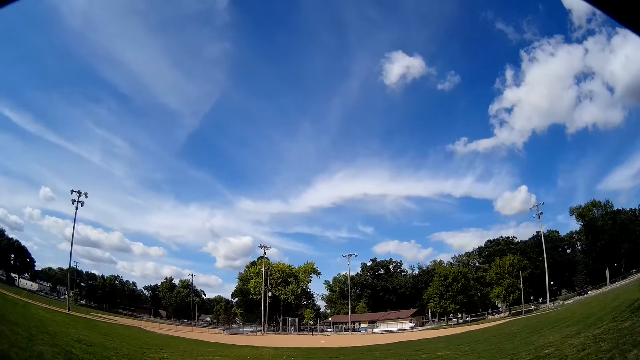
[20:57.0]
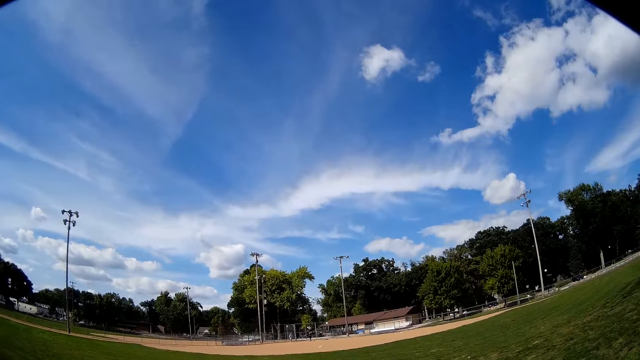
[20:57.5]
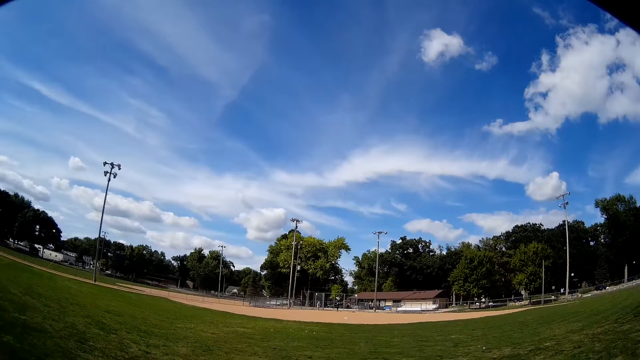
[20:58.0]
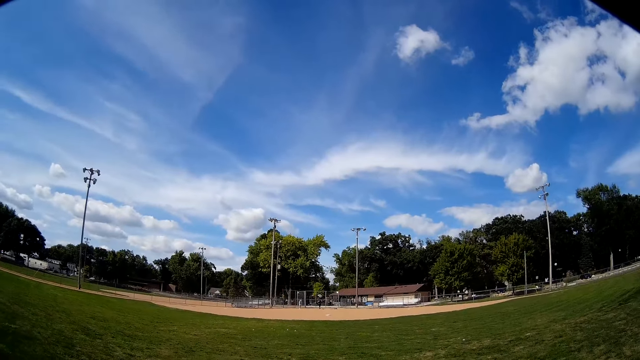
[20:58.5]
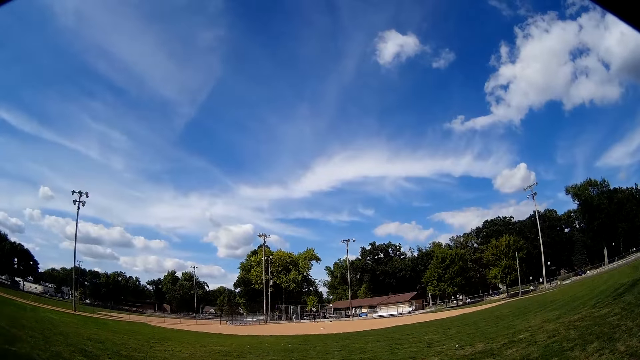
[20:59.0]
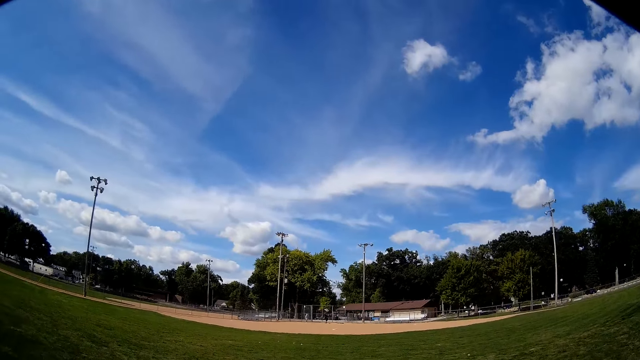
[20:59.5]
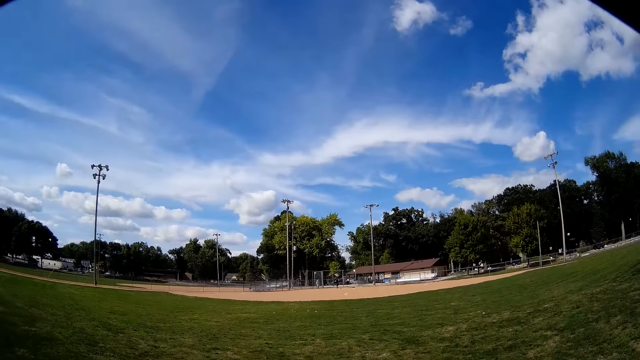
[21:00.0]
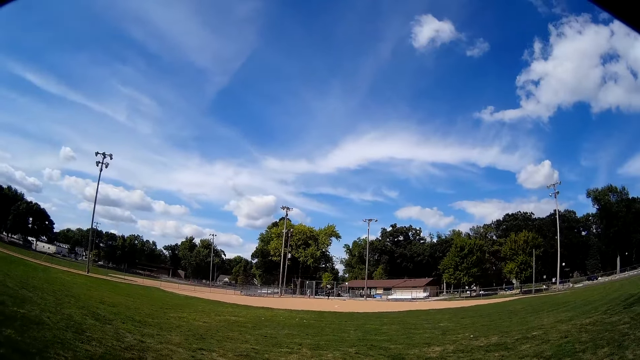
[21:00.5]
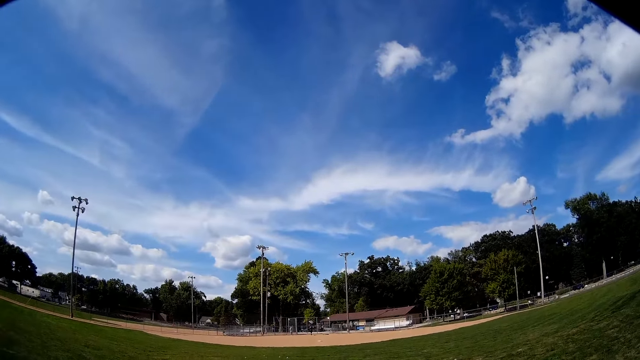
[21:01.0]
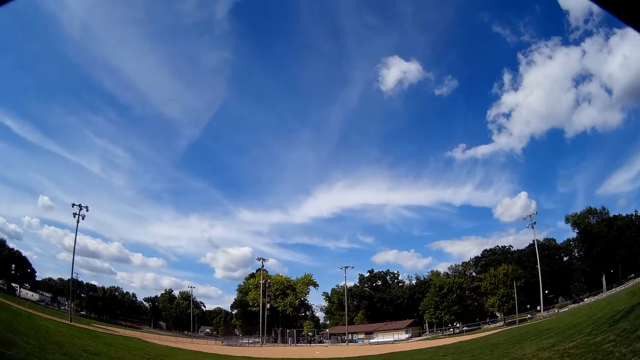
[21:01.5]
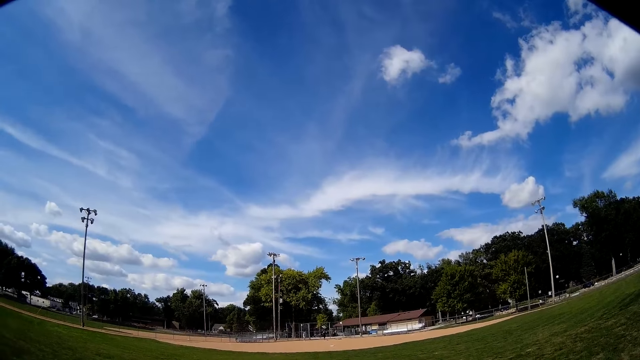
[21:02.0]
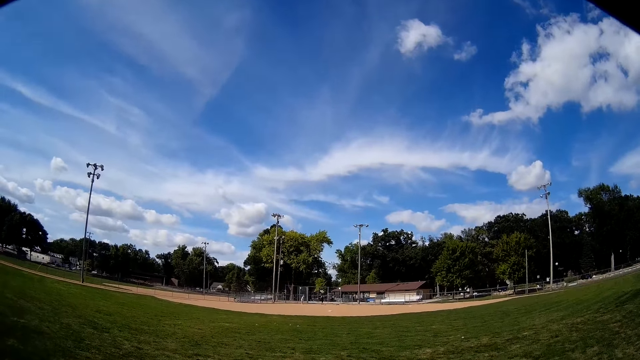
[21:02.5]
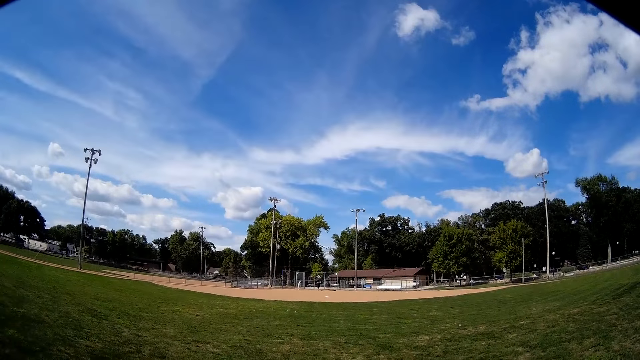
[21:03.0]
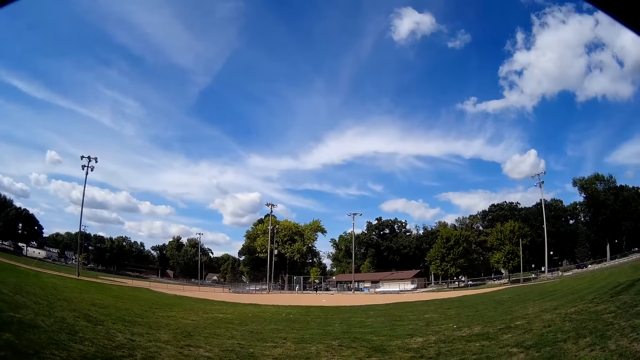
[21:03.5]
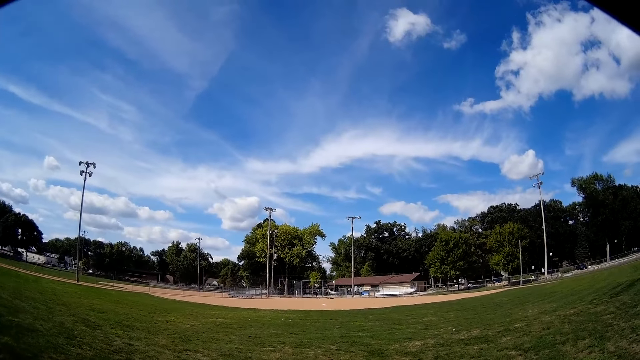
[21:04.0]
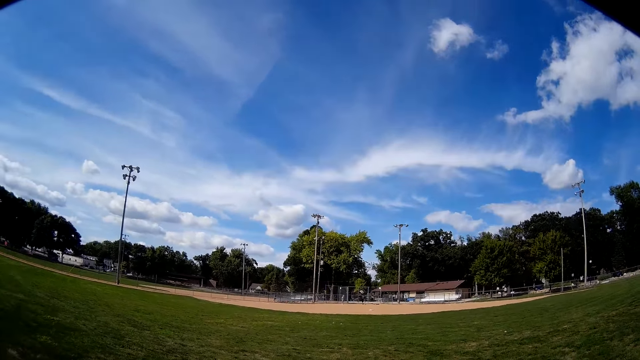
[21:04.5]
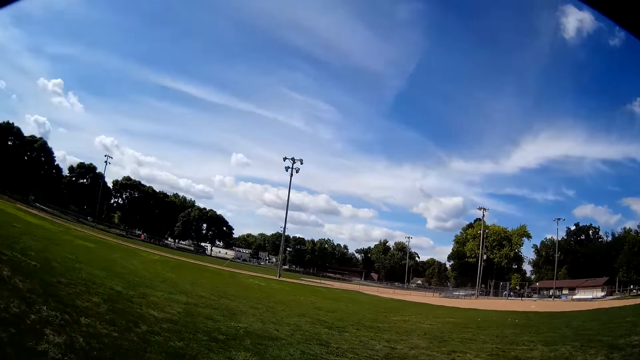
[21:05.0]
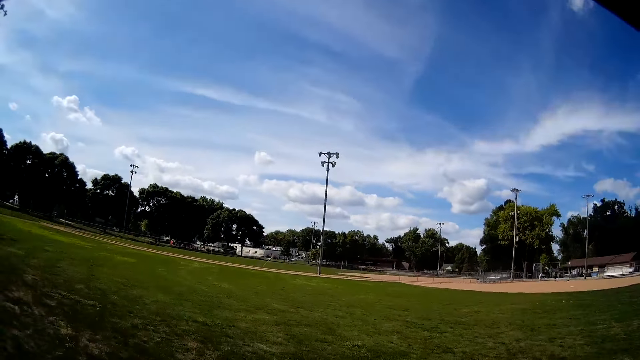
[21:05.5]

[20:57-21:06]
The camera wearer talks to a man and another man.

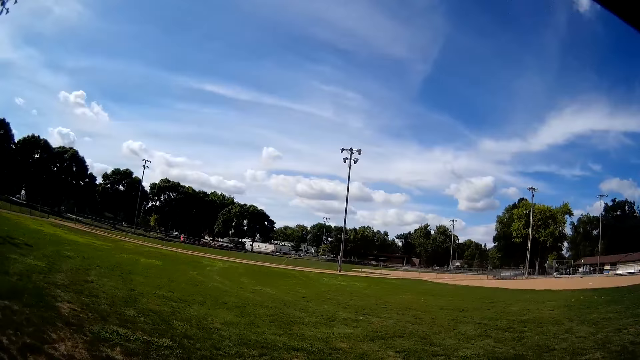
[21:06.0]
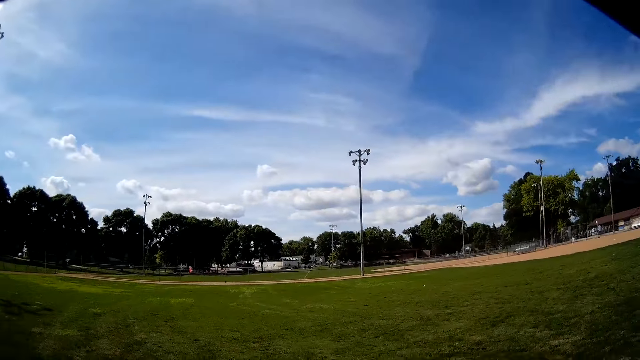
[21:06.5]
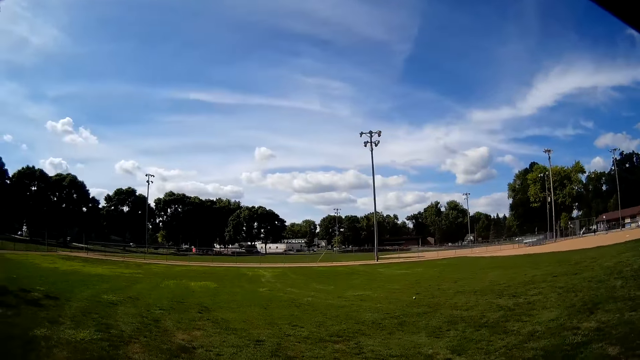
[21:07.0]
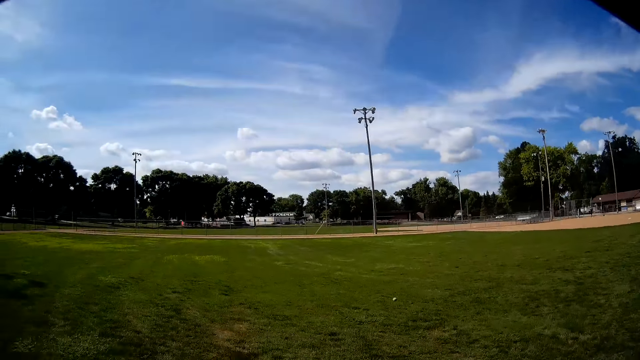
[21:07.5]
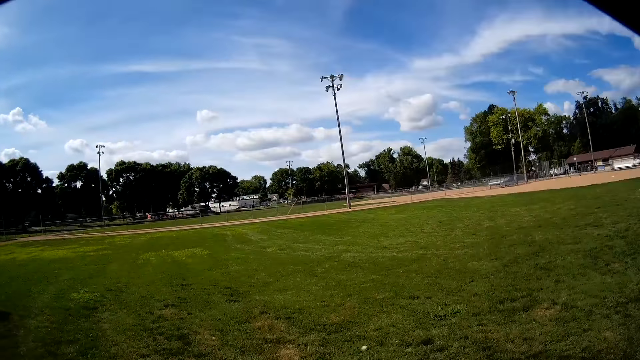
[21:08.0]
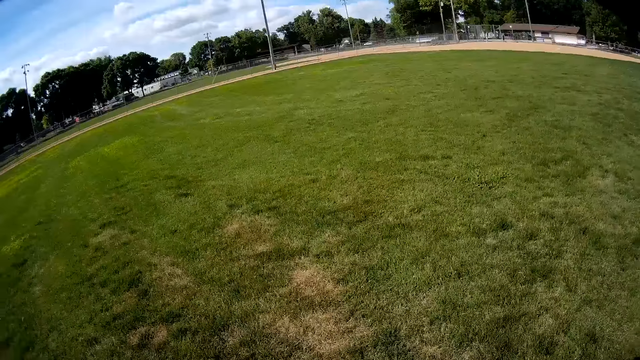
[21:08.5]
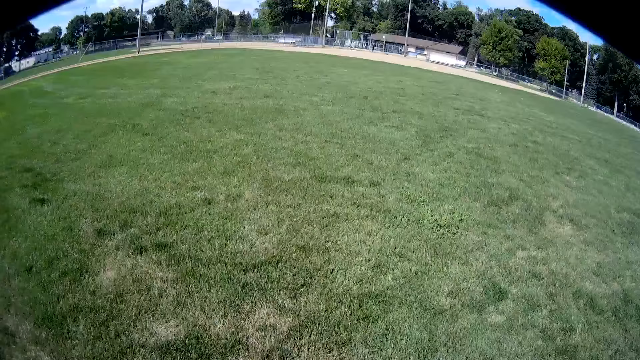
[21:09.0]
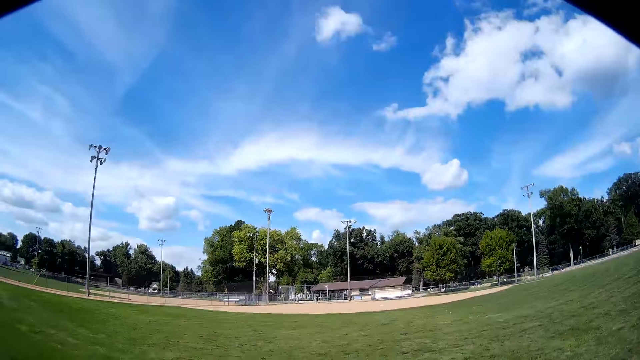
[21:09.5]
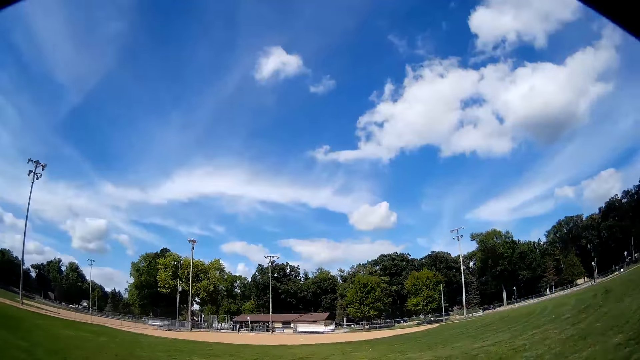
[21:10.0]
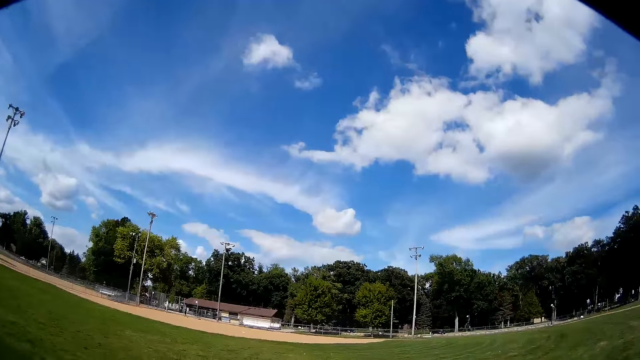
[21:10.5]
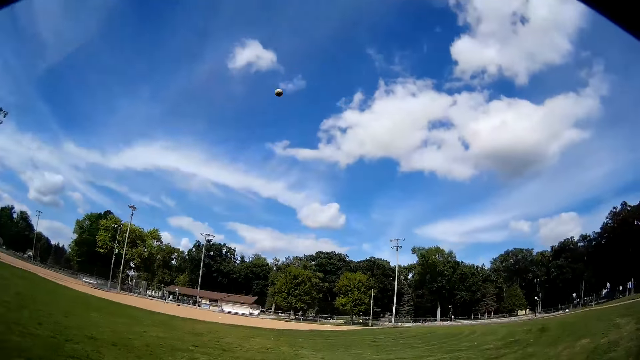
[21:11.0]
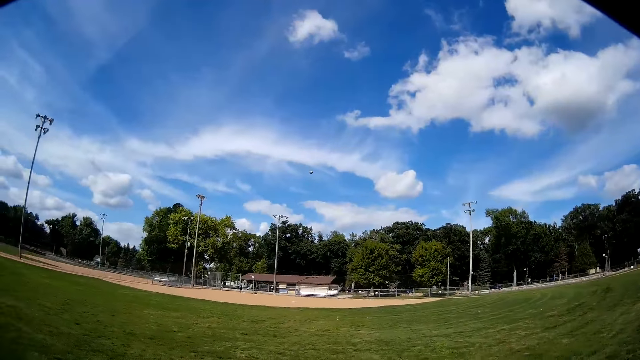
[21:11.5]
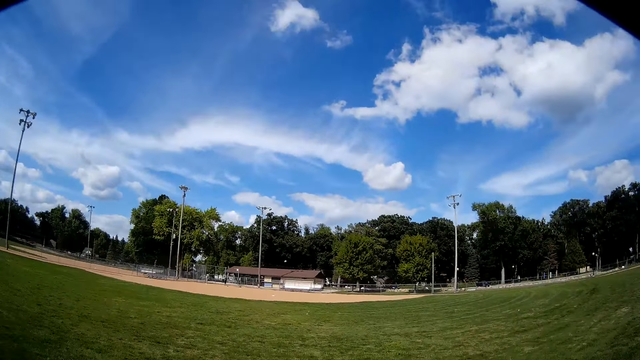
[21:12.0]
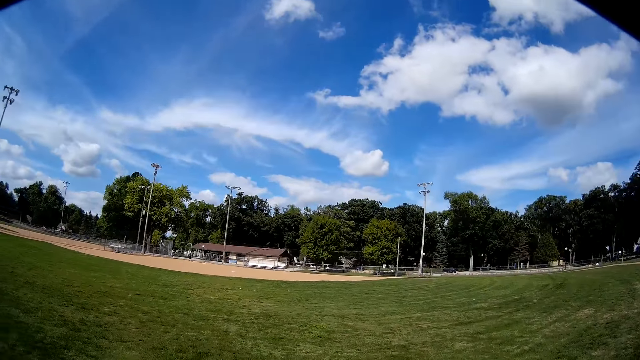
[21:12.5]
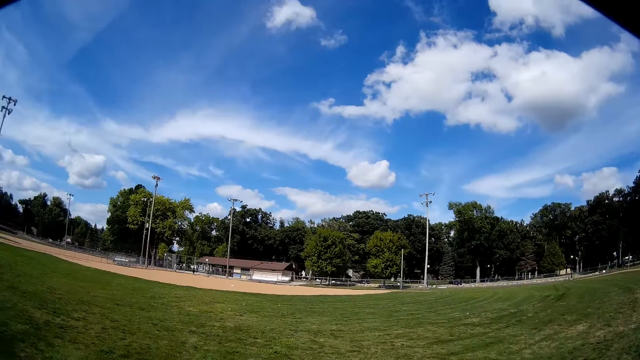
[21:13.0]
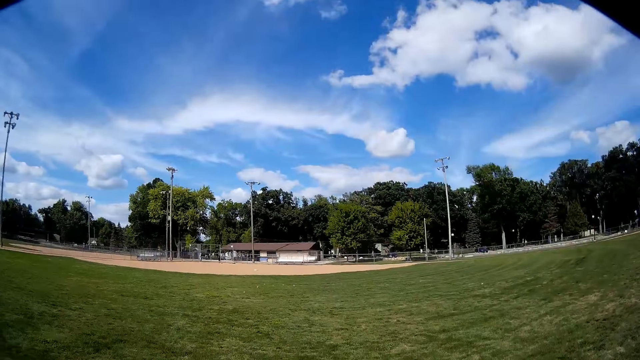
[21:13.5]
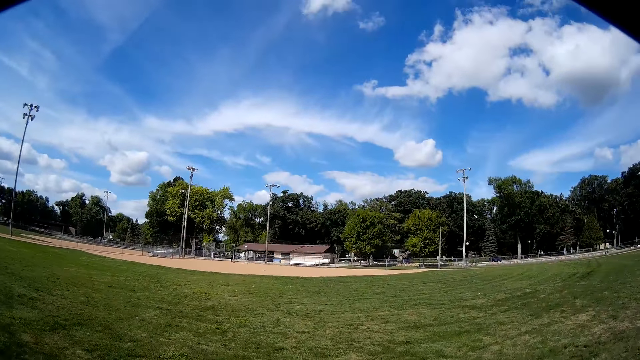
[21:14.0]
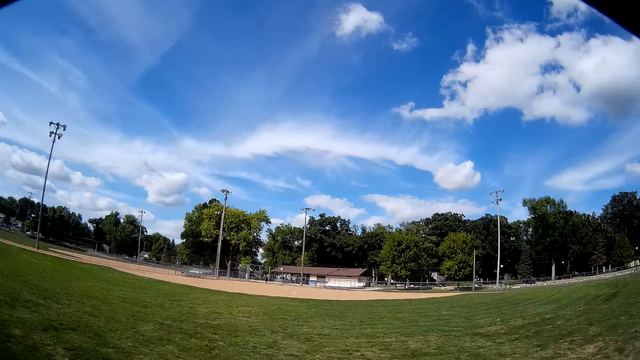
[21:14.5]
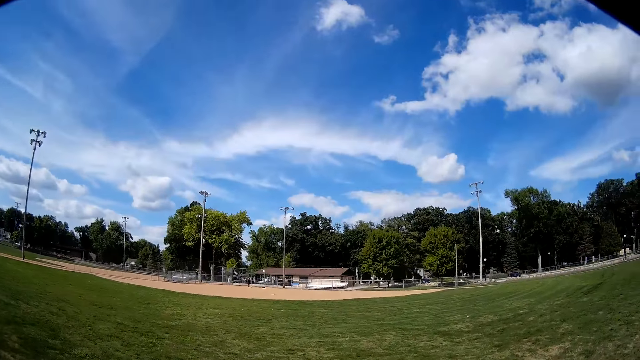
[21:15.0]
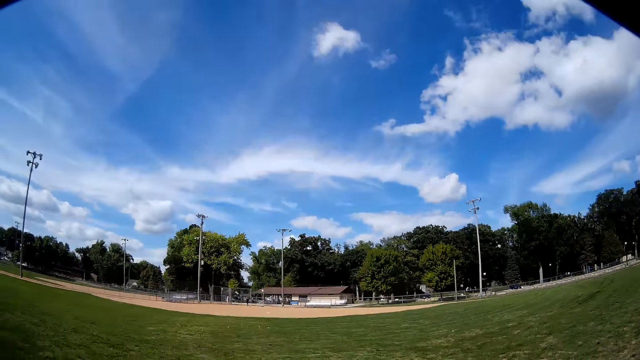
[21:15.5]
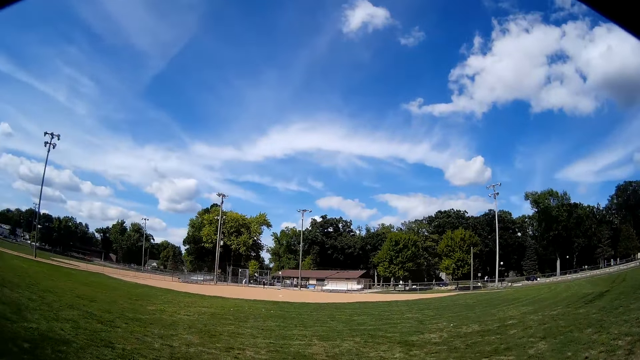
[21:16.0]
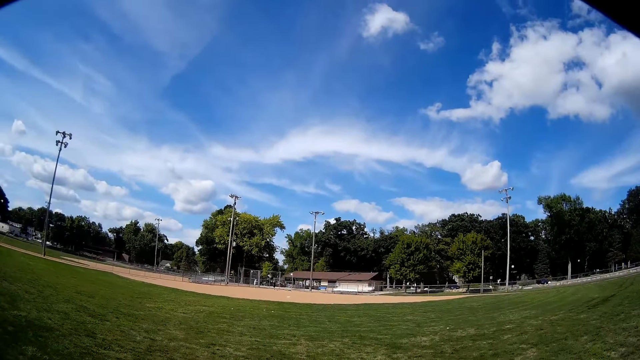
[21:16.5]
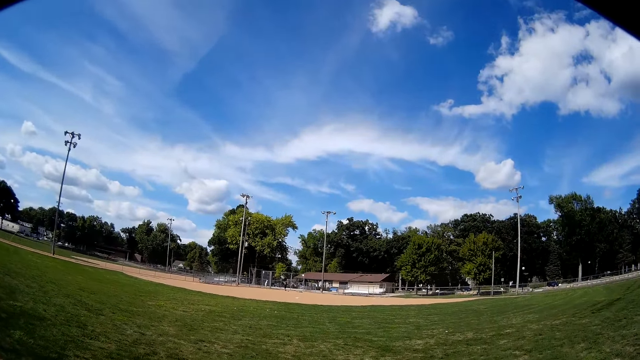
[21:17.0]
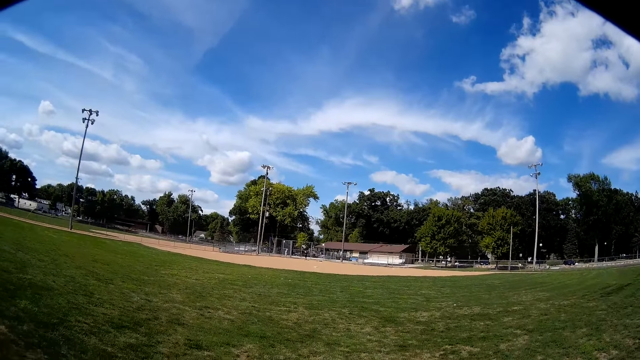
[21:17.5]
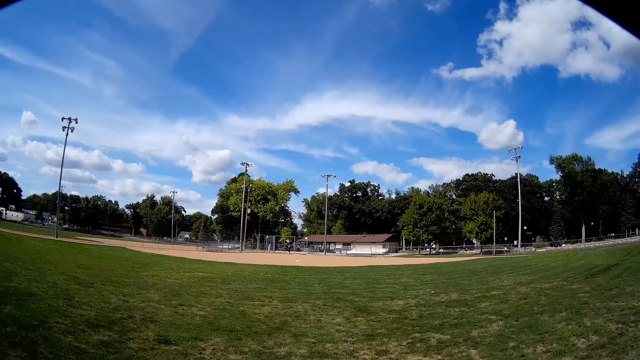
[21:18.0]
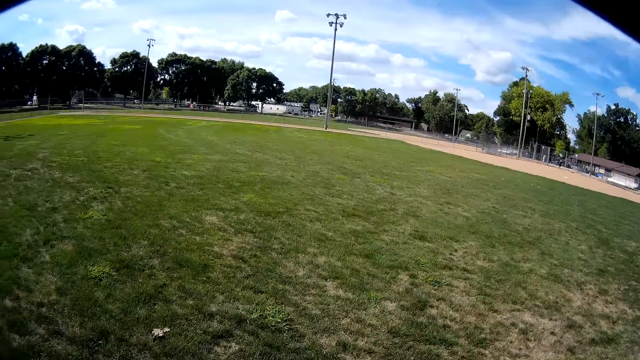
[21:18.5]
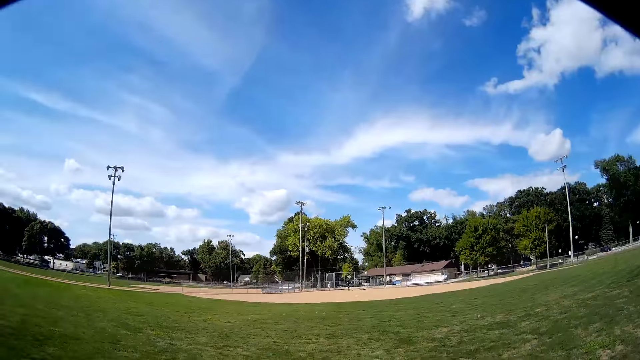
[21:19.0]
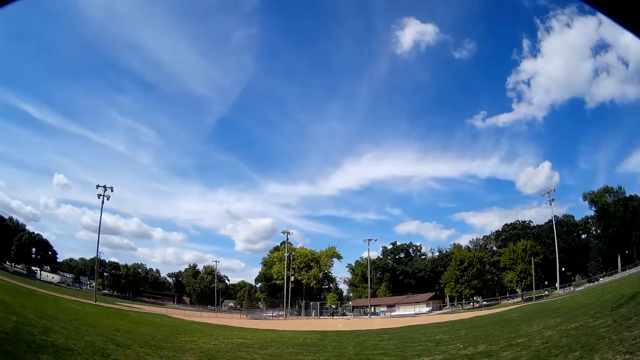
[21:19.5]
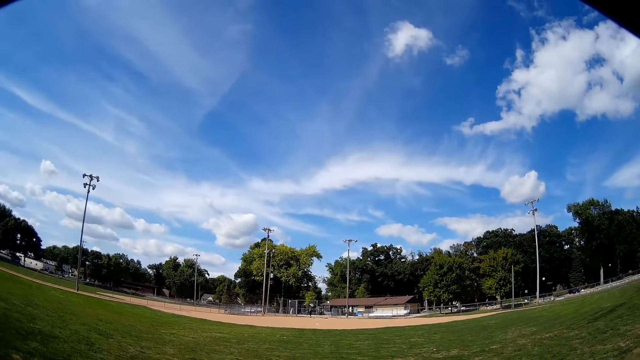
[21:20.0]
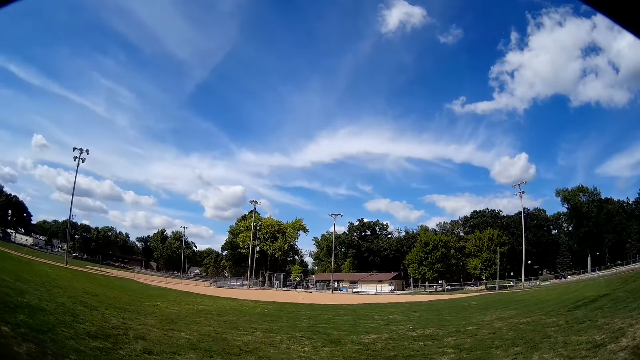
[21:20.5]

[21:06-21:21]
The camera wearer runs on the field. They pick up the baseball. They throw the baseball to a man and another man. They walk around the field.
